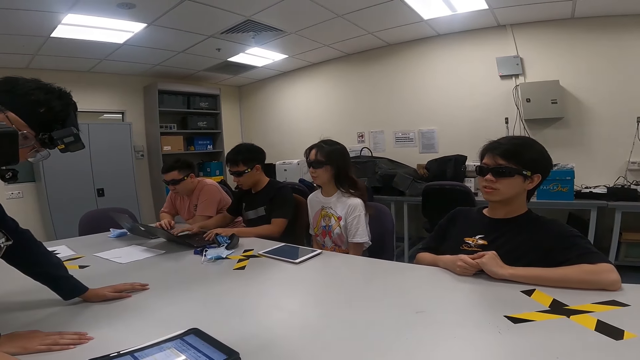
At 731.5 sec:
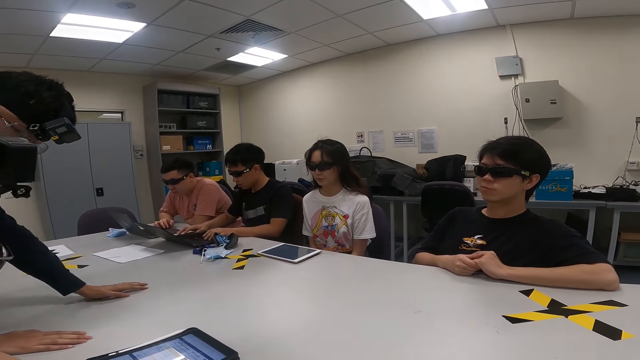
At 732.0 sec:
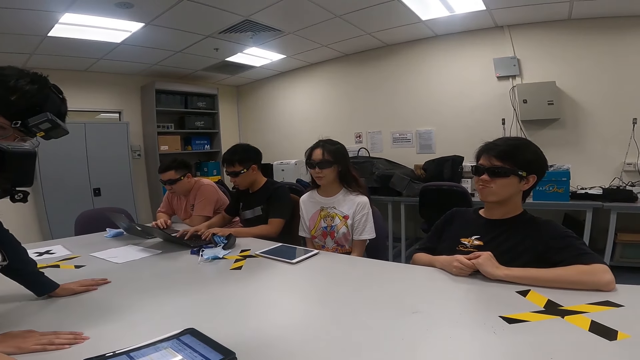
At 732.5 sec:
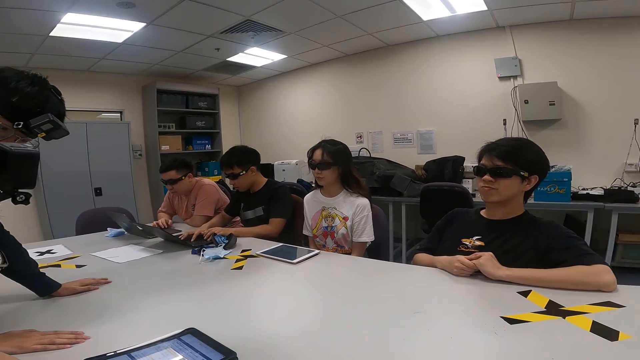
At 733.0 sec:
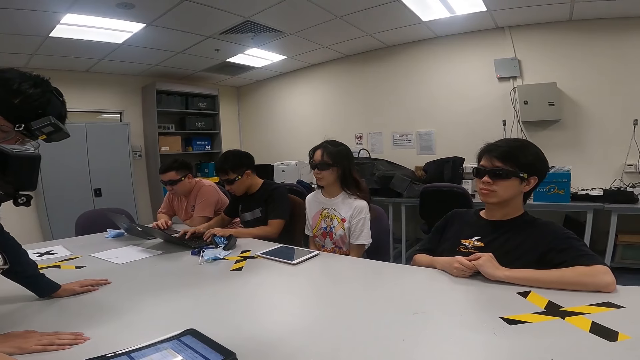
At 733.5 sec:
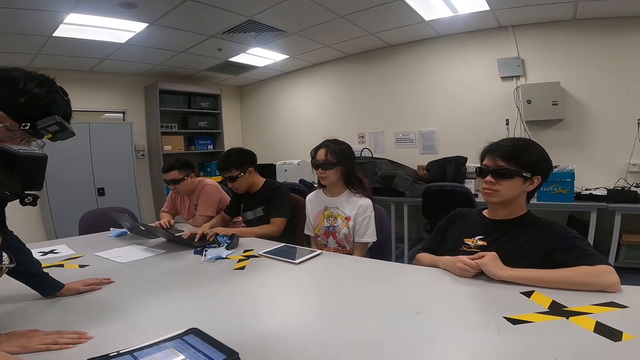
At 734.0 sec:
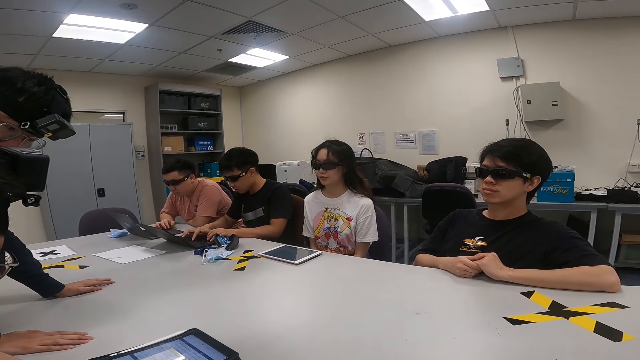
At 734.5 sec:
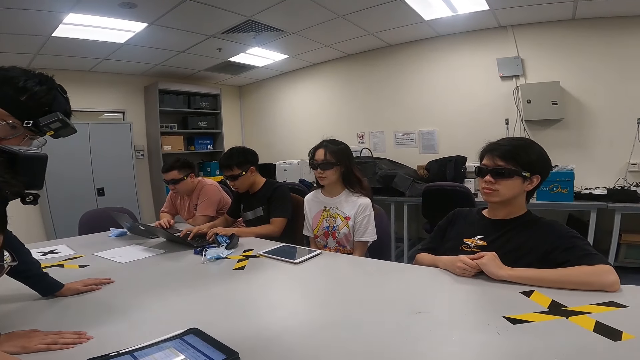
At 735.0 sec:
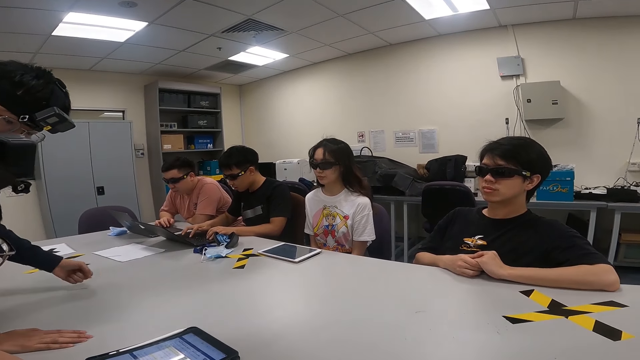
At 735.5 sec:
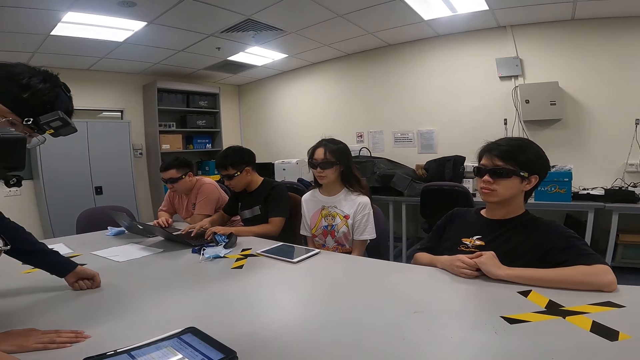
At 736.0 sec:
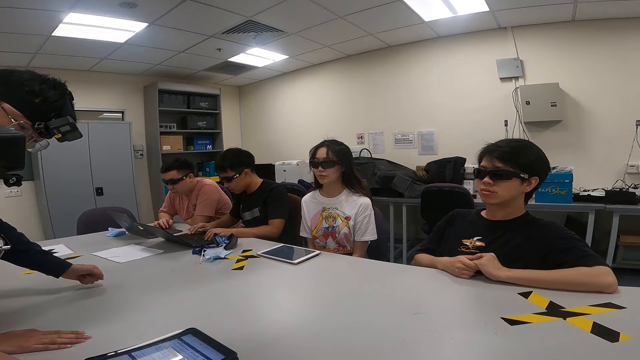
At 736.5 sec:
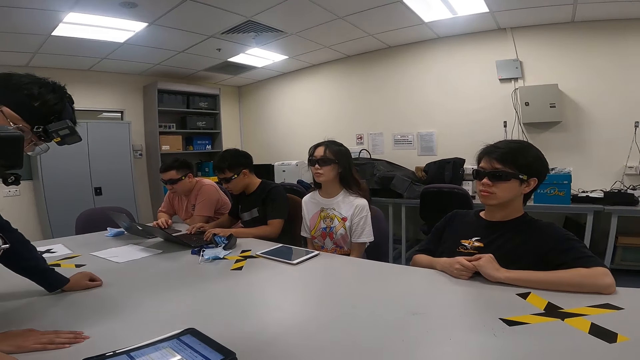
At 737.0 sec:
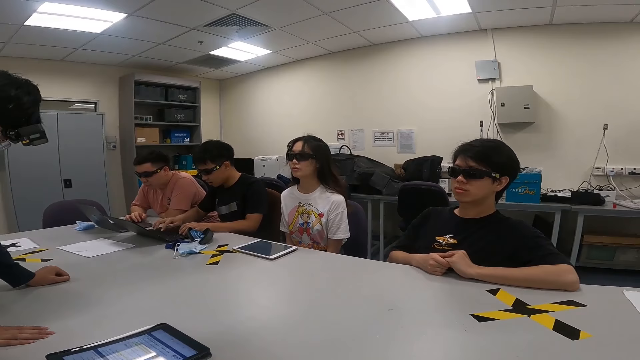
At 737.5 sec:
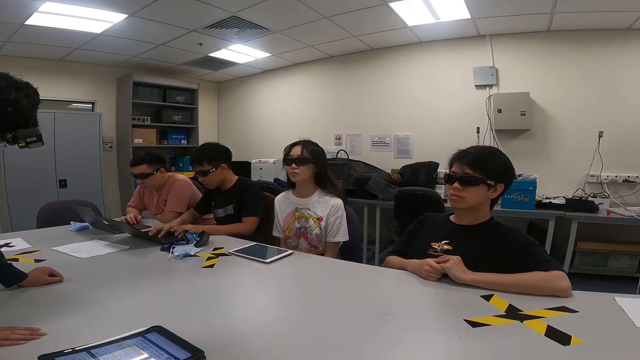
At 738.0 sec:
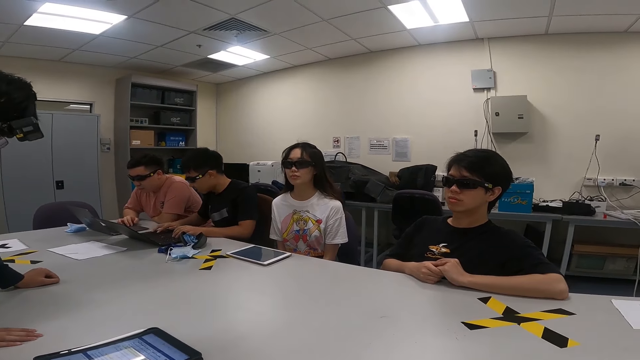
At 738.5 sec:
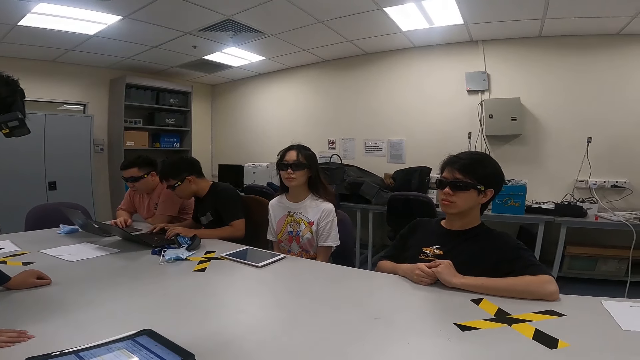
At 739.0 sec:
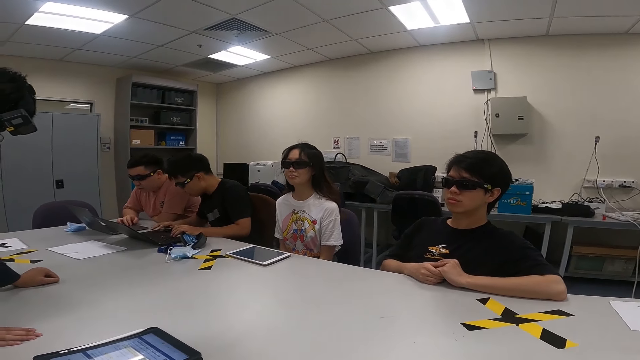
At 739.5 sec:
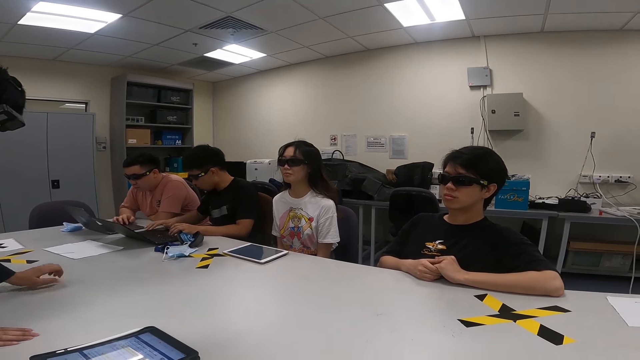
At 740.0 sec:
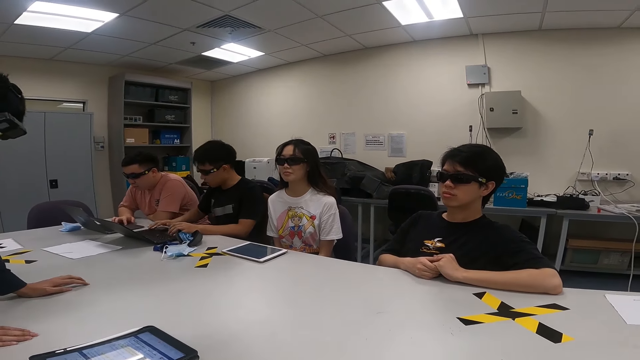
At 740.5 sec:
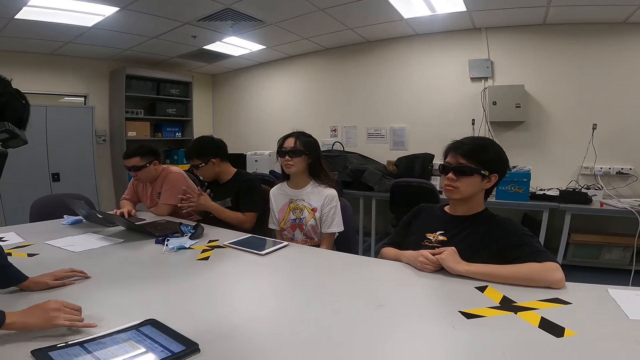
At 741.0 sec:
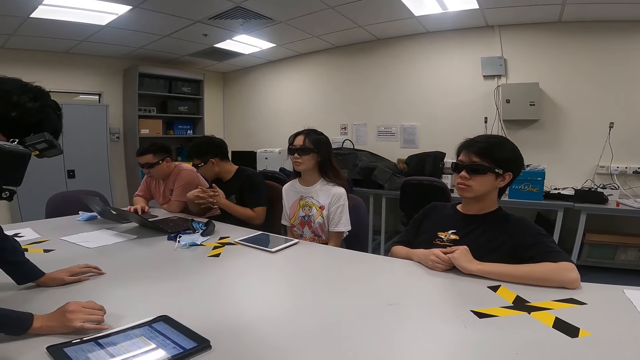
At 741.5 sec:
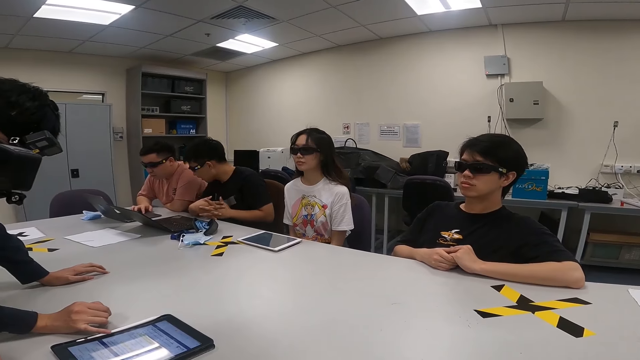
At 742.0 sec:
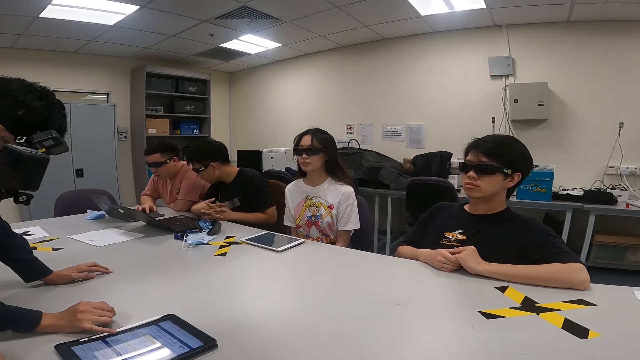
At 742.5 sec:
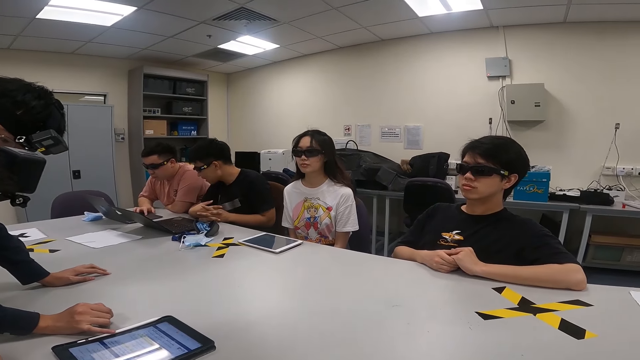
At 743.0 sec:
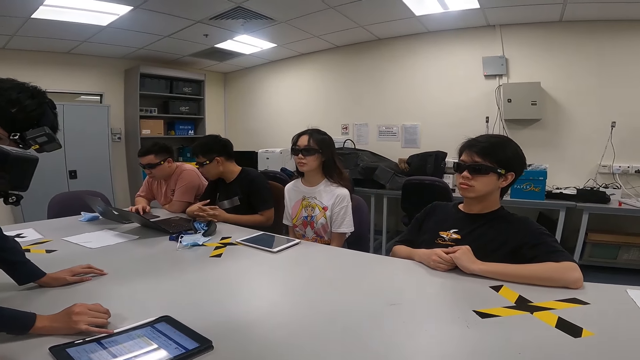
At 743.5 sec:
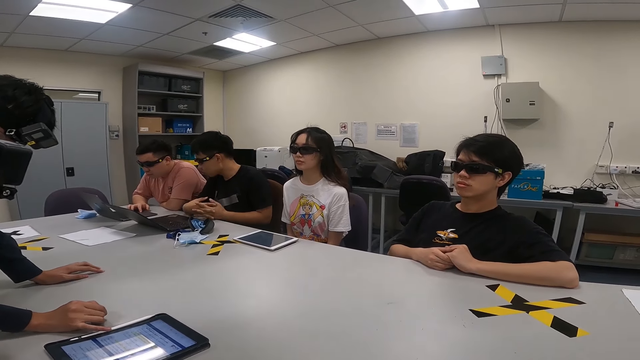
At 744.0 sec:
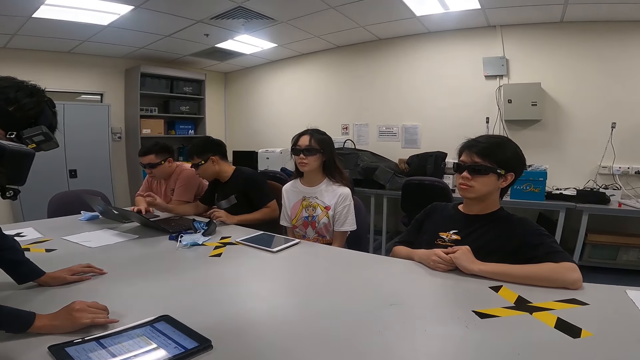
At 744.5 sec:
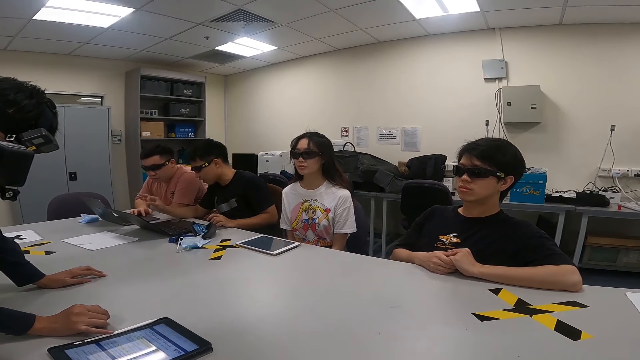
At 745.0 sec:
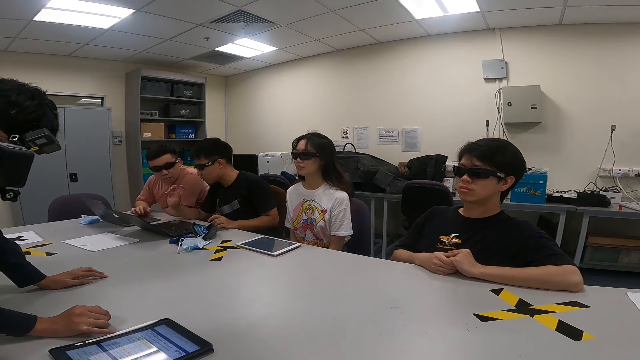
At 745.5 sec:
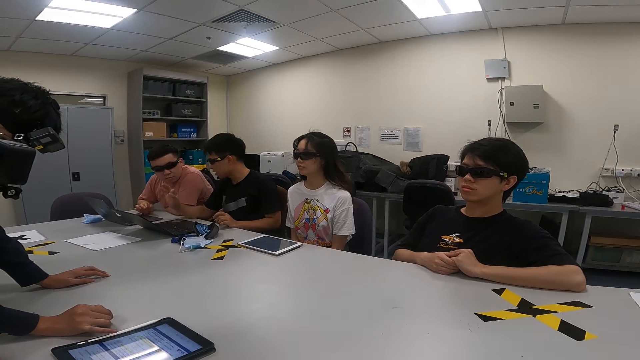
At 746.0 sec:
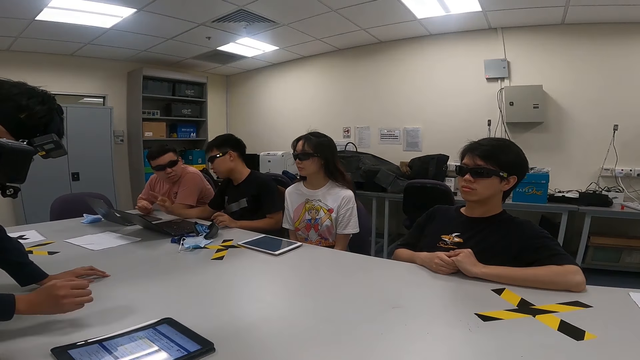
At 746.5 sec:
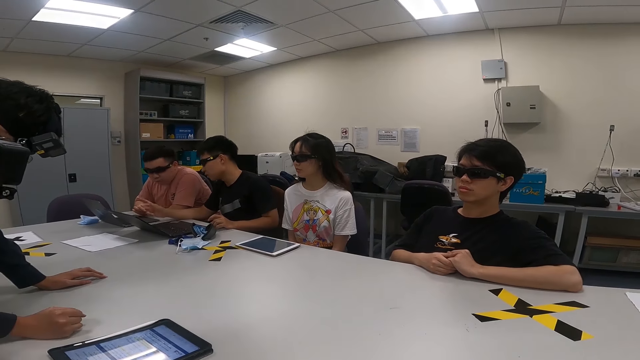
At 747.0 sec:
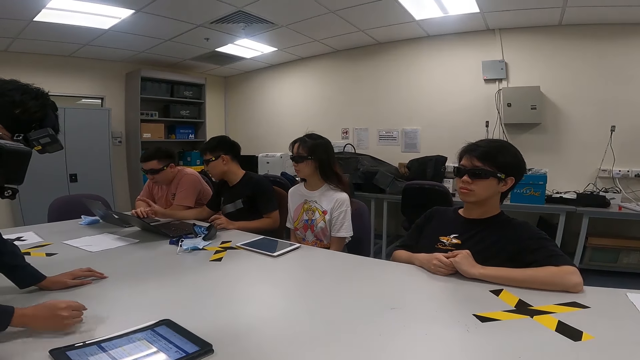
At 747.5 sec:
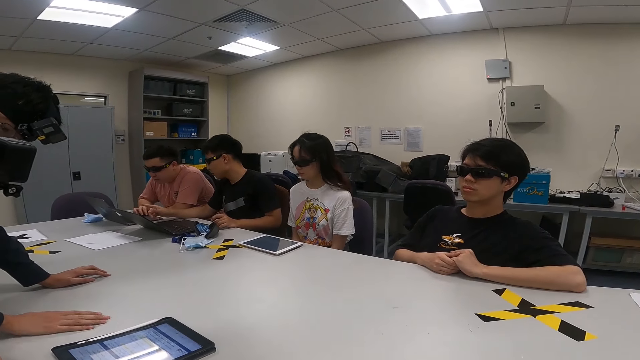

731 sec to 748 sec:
A person moves the hand and touches the tablet. Another person holds the hands together. The second person points with the right hand. A third person looks at the second person.

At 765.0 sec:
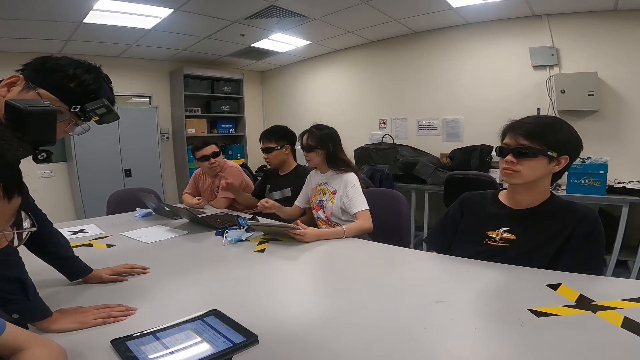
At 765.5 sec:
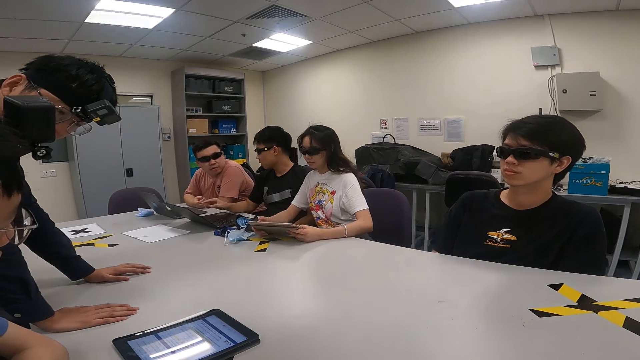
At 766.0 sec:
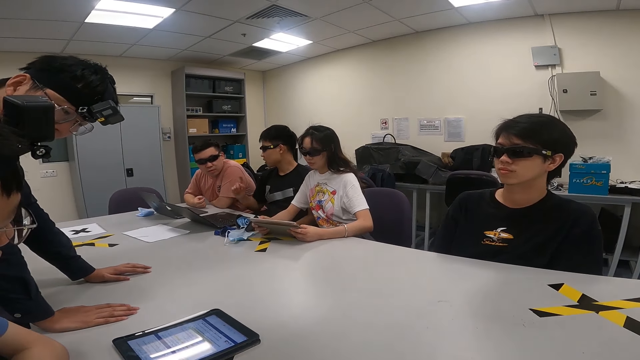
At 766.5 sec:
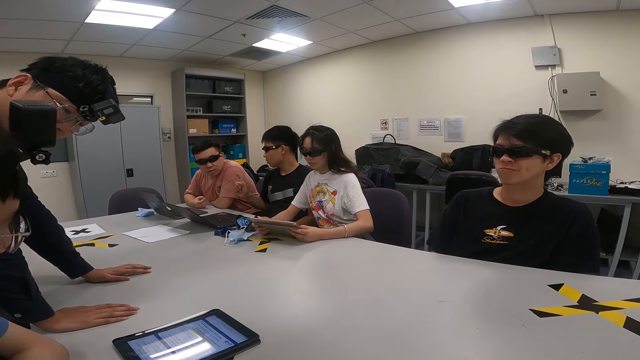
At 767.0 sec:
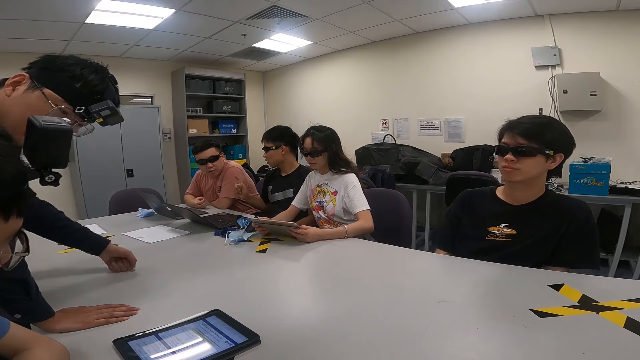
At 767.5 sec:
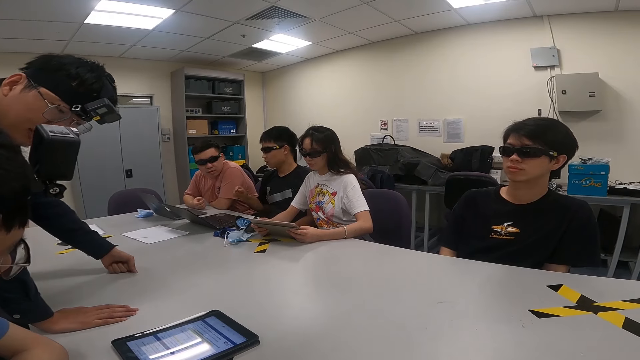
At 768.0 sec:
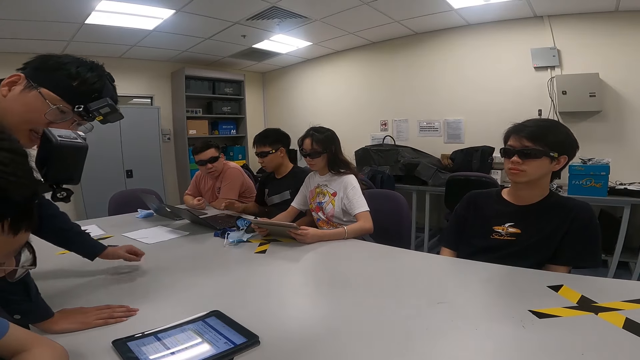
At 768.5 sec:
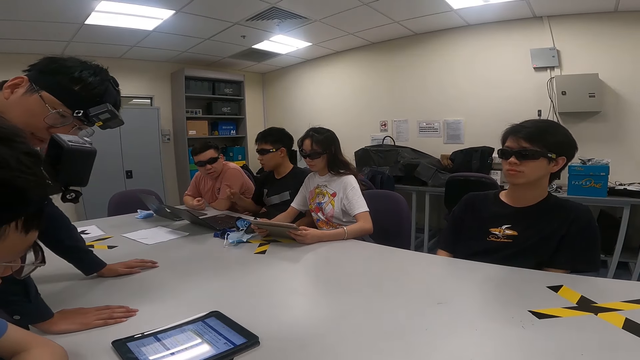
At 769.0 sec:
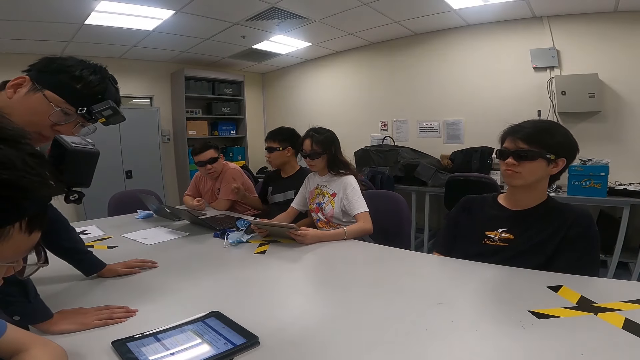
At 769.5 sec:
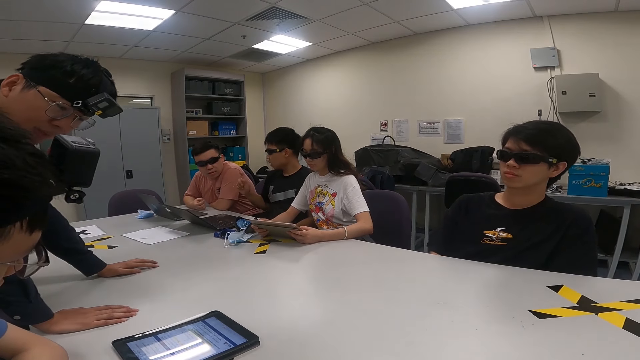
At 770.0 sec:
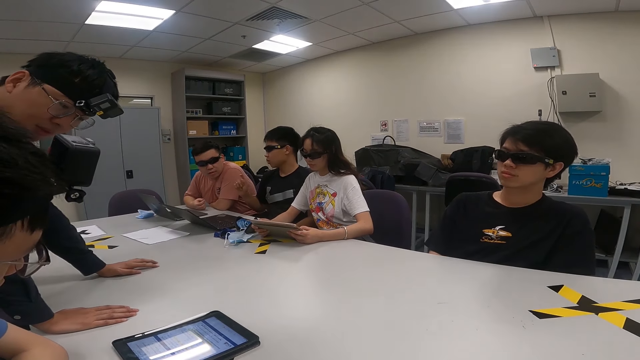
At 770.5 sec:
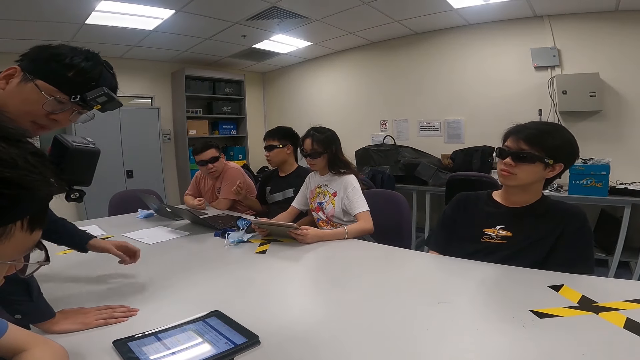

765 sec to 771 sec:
A person holds the tablet. Another person points with the right hand.
